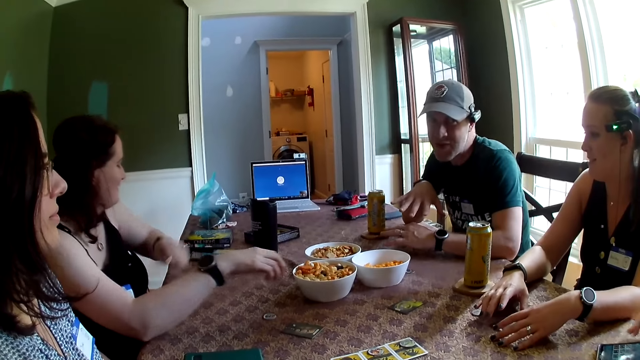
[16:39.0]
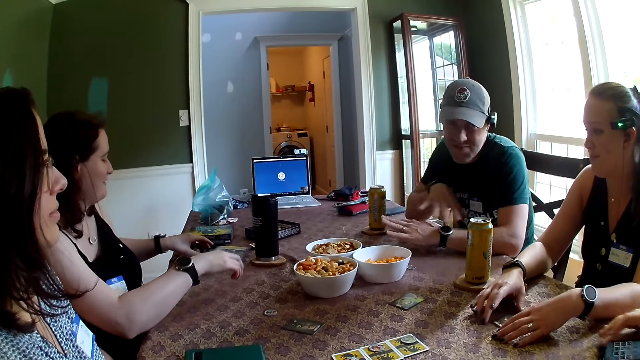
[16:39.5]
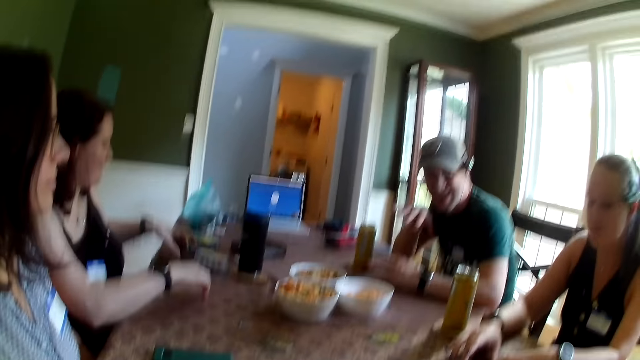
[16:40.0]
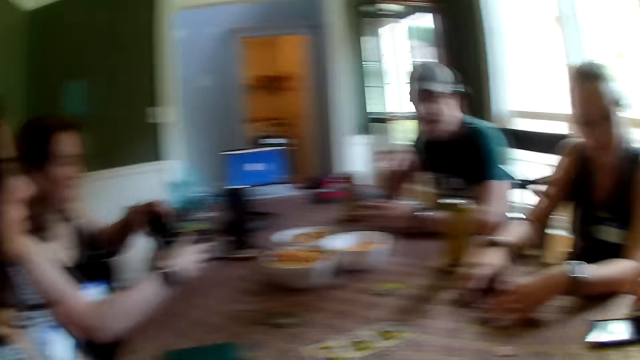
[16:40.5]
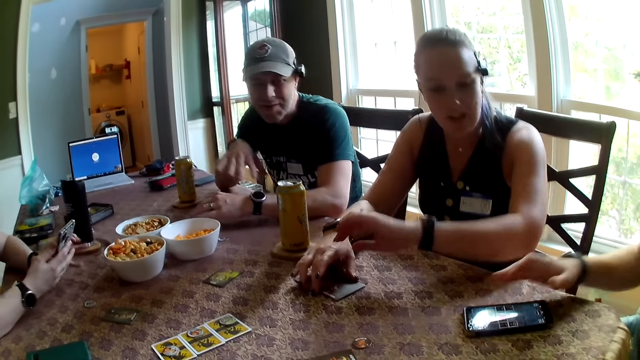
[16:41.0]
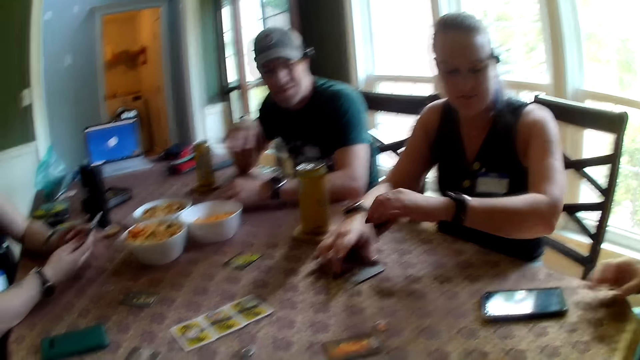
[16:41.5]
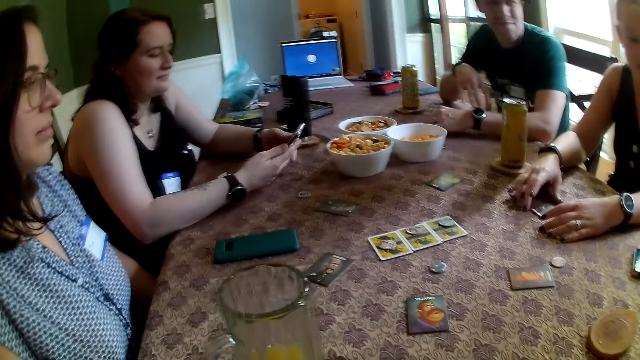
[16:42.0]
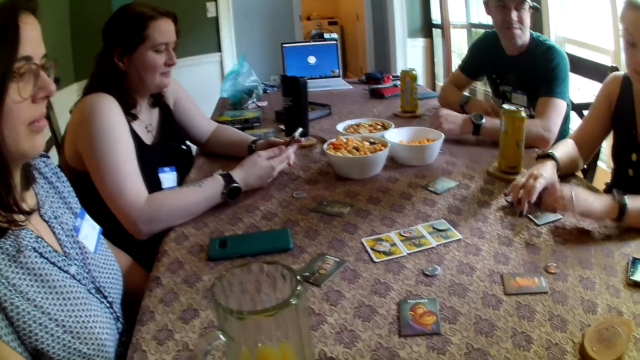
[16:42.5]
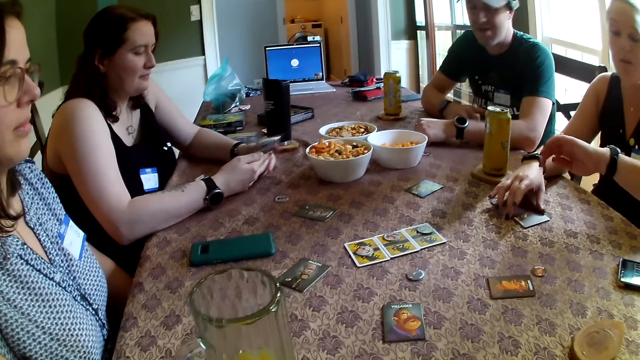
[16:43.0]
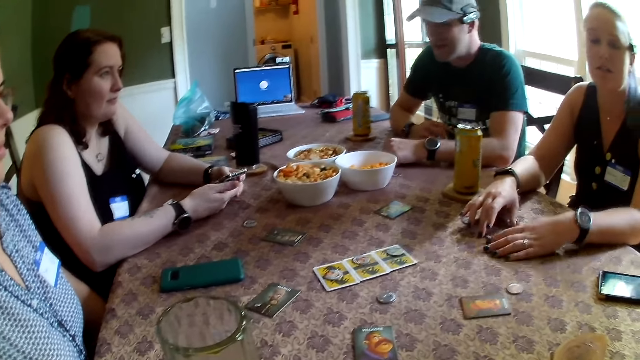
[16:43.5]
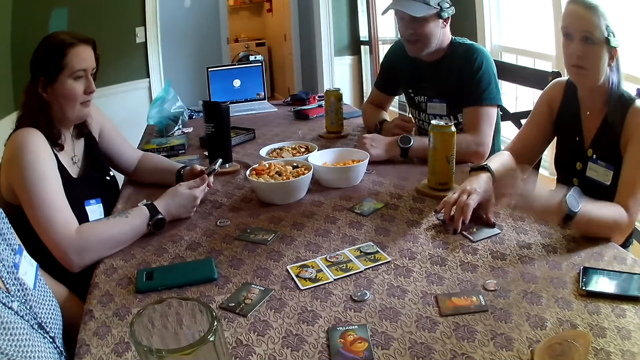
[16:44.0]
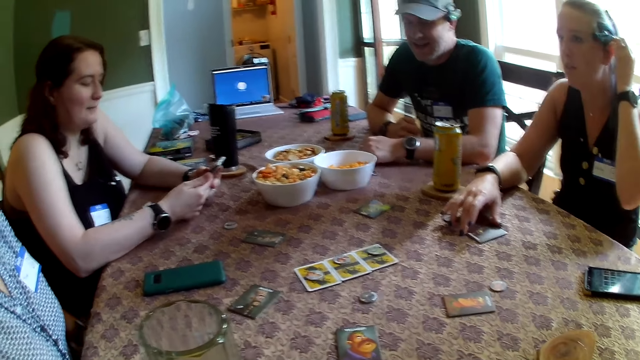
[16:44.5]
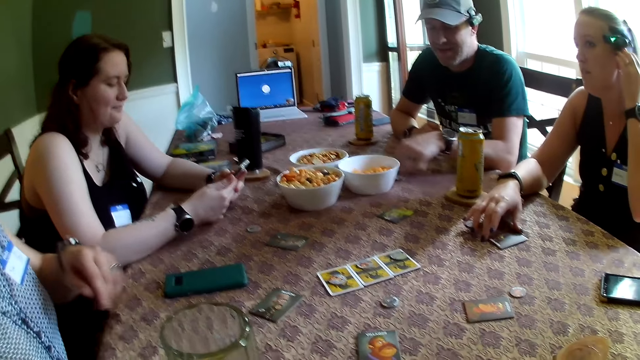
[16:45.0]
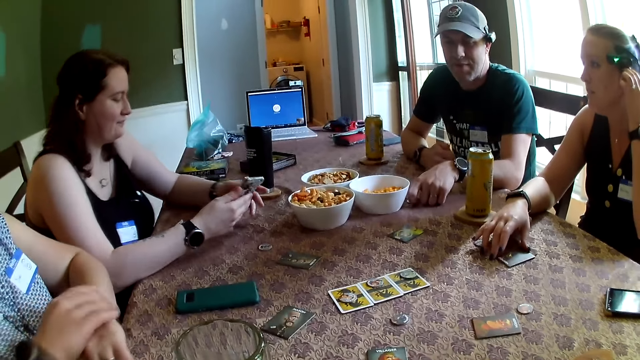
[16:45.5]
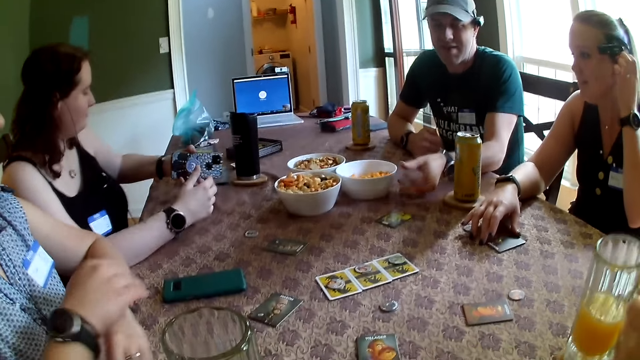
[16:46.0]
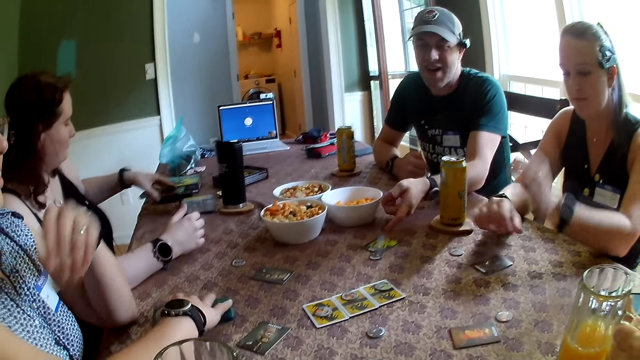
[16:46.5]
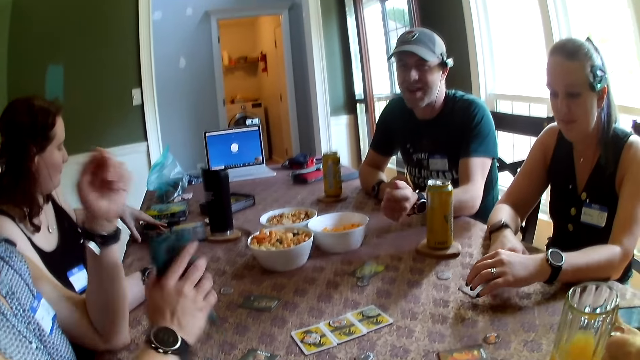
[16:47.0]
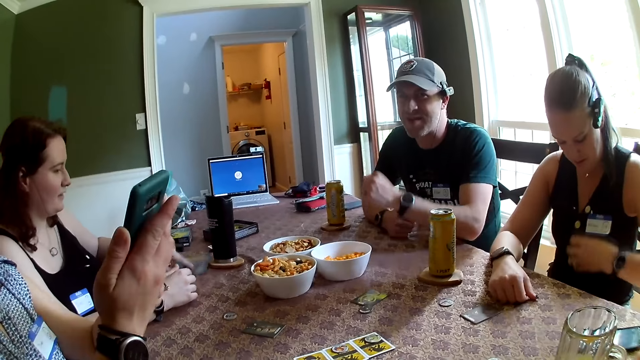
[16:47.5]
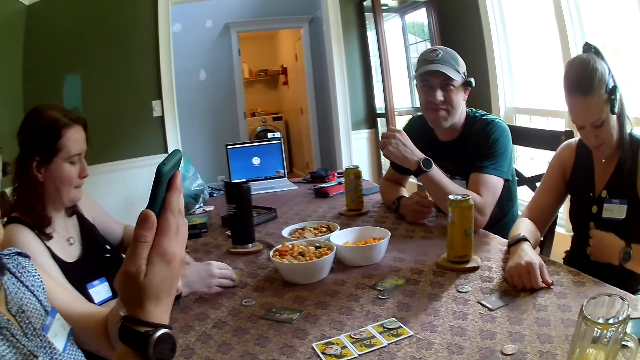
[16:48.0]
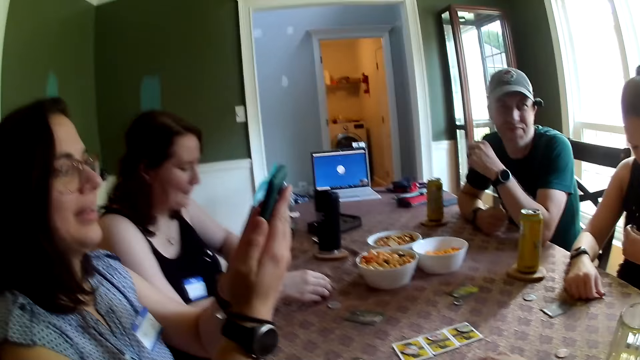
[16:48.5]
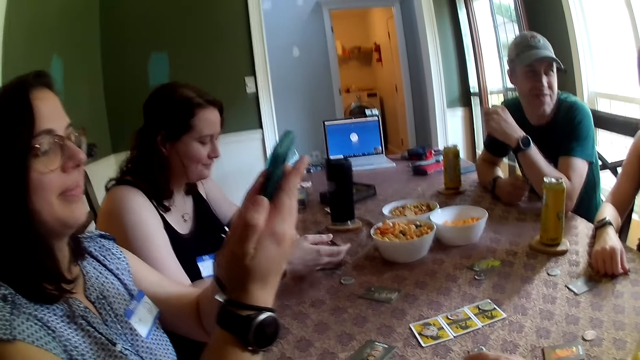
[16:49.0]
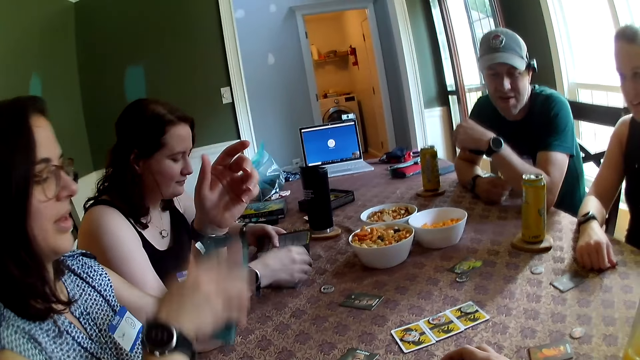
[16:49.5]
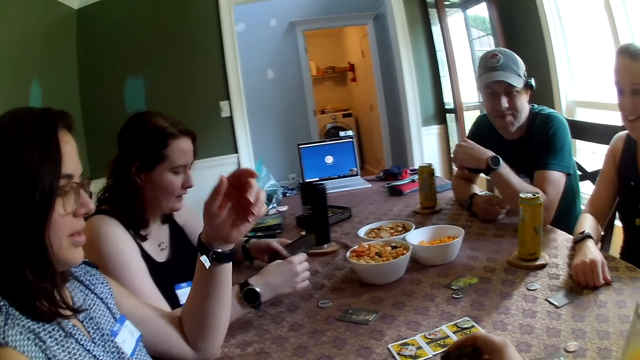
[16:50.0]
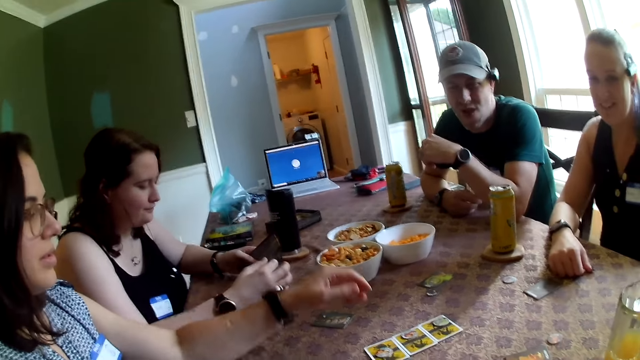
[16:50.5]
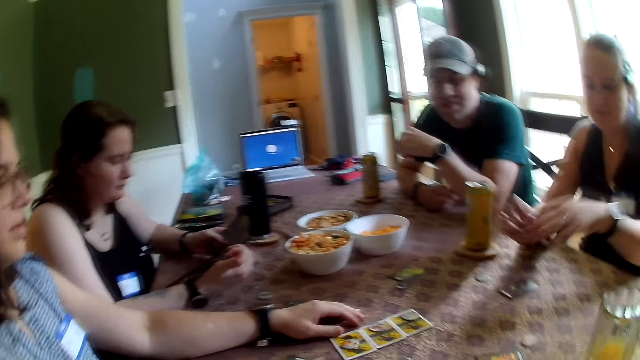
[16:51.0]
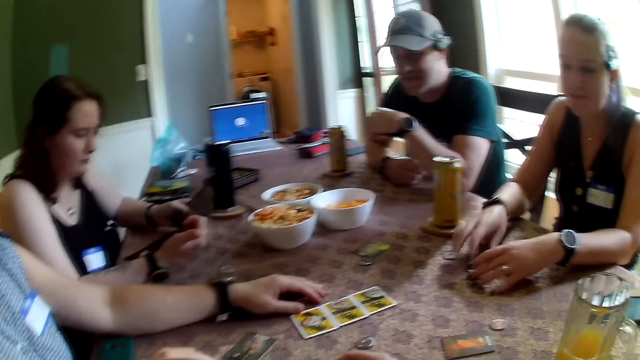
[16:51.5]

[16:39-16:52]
The third woman picks up a phone on the table with her left hand. The first man presses the phone on the table with his right hand. The camera wearer looks around the table. The third woman holds the phone with both hands. The first woman holds her left ear with her left hand. The third woman drops the phone on the table with her left hand. The first man puts the glass on the table. The second woman picks up a phone on the table with her right hand. The camera wearer stares at the phone in her hand. The second woman presses the phone with both hands. The third woman opens a manual on the table with both hands. The camera wearer converses with the group of people. The second woman drops the phone on the table with her right hand.

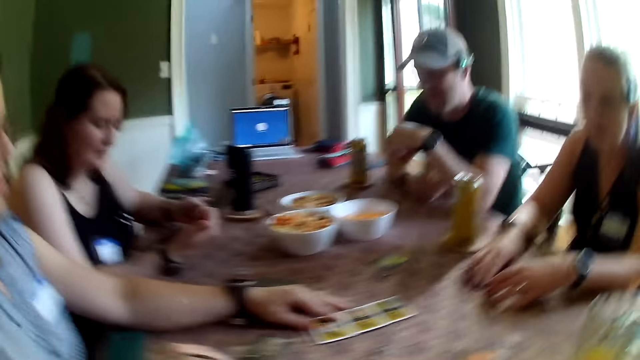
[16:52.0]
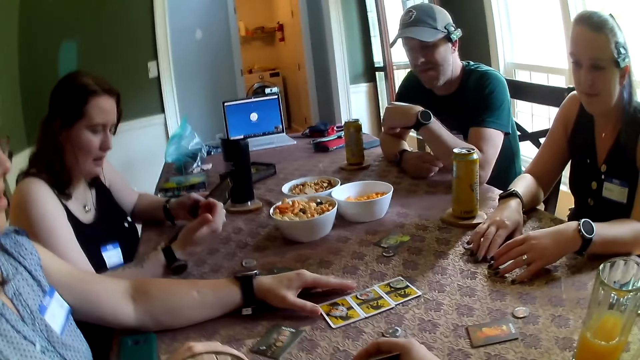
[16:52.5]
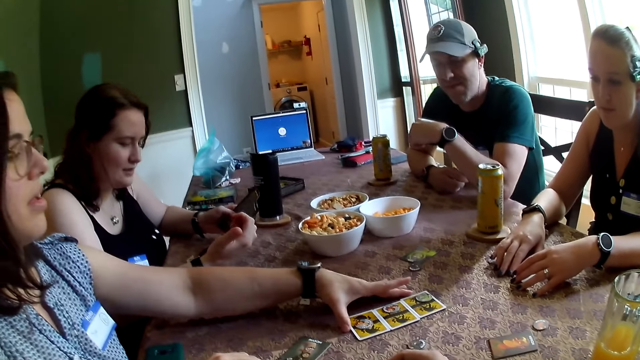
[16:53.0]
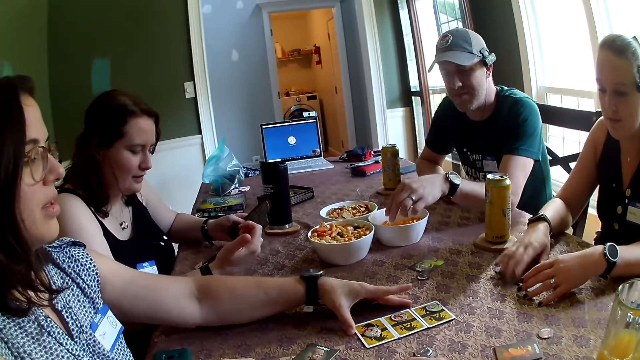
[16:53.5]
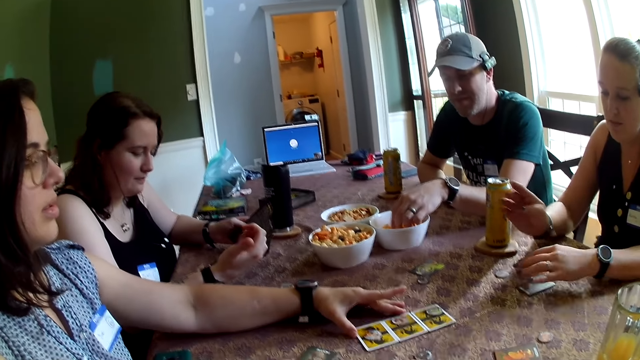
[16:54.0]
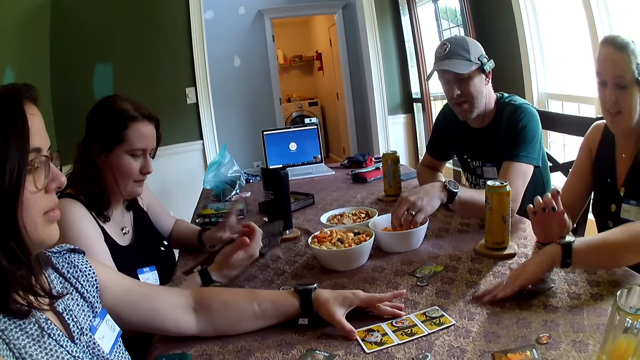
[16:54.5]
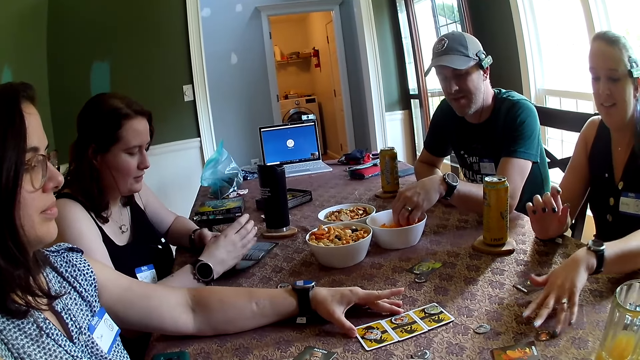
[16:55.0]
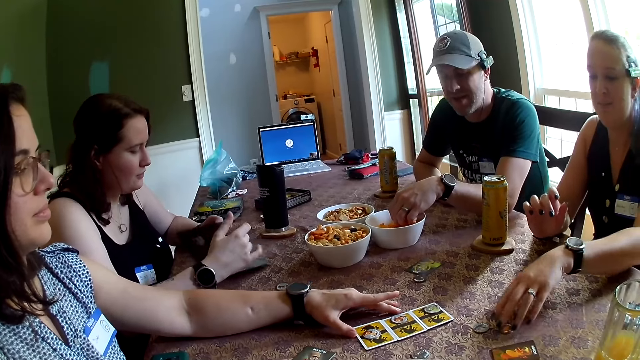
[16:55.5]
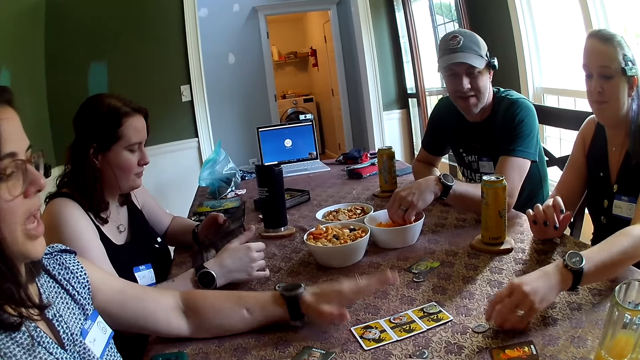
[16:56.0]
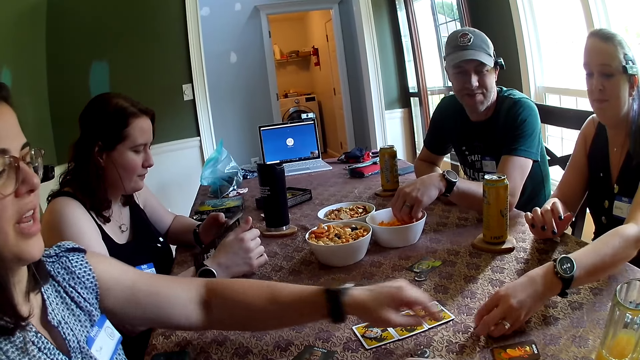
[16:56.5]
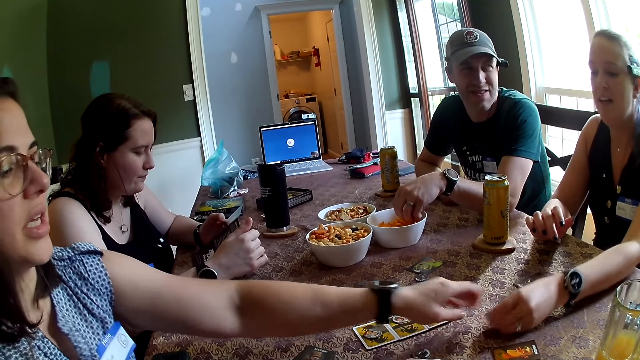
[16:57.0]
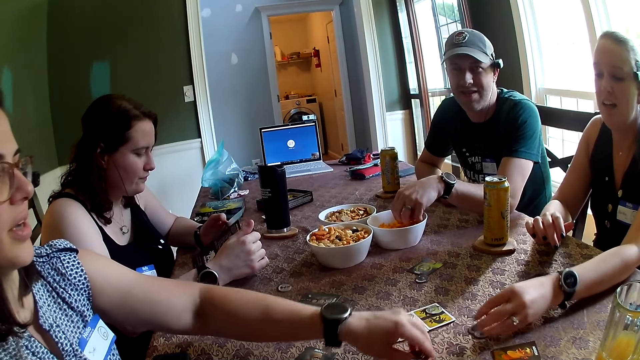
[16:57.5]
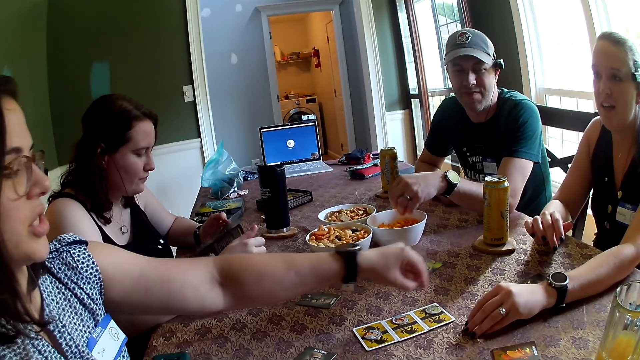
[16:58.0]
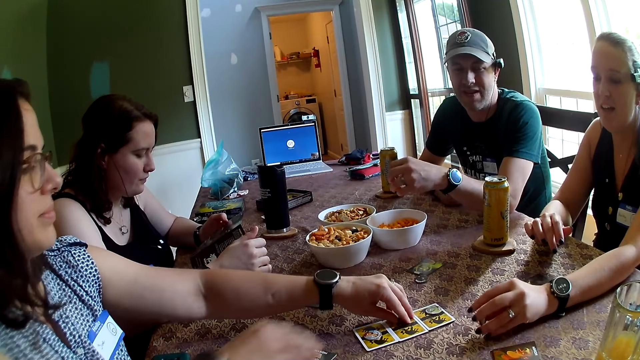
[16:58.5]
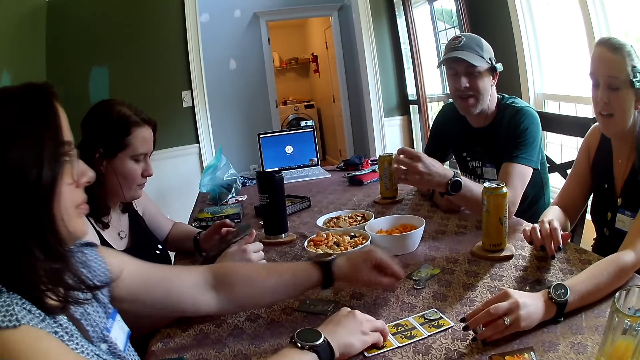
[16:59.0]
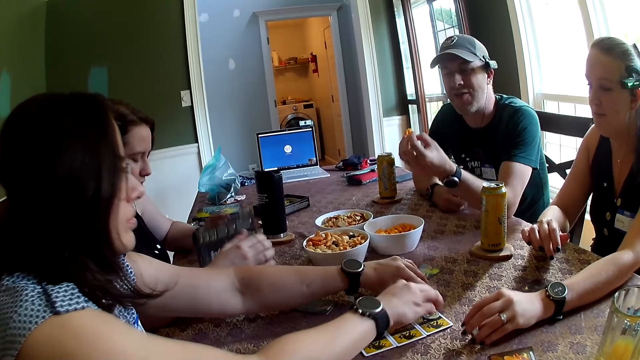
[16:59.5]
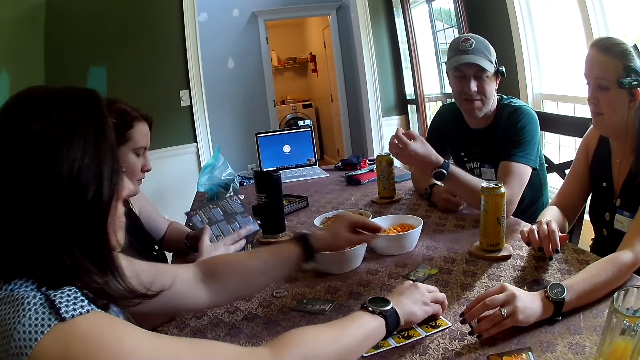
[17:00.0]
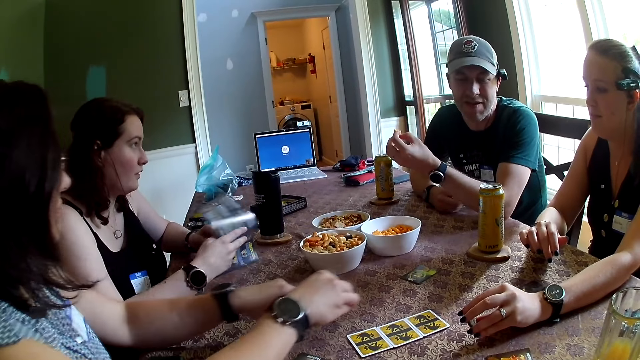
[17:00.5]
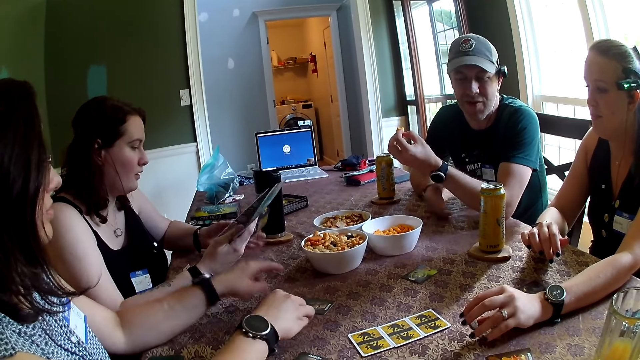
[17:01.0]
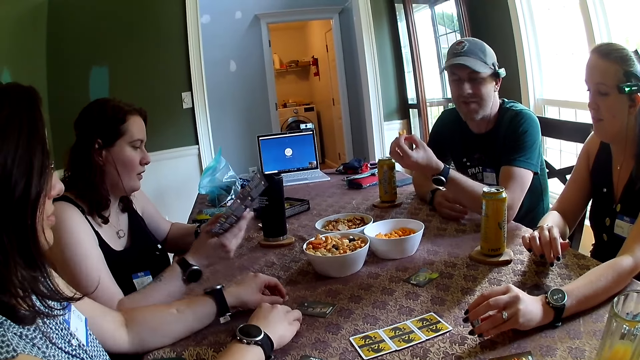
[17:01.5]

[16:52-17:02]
A woman moves the card on the table. A man takes a snack in a bowl of snacks with his left hand. Another woman moves a chip on the table with her left hand. The first woman arranges the chips on the table with both hands. She moves the cards on the table.
